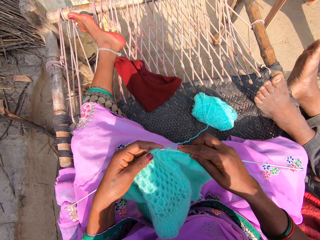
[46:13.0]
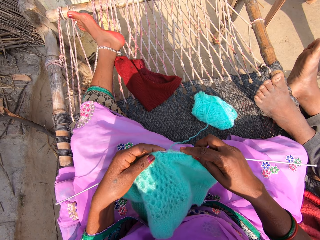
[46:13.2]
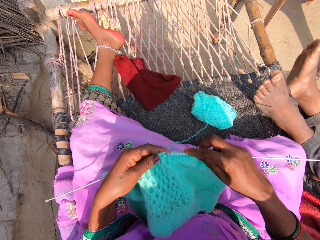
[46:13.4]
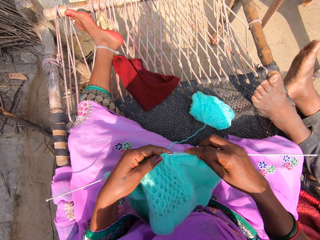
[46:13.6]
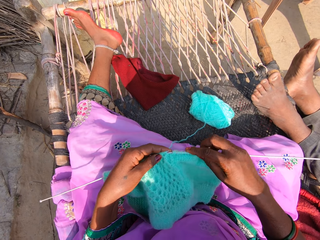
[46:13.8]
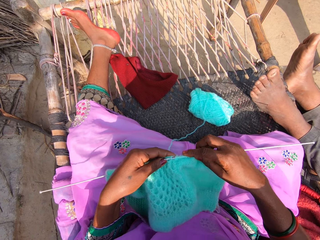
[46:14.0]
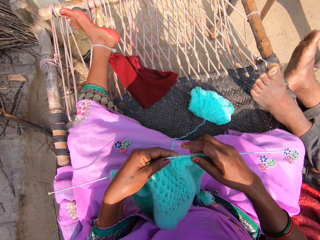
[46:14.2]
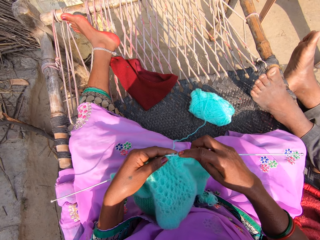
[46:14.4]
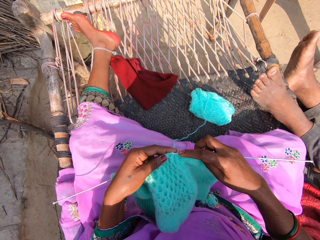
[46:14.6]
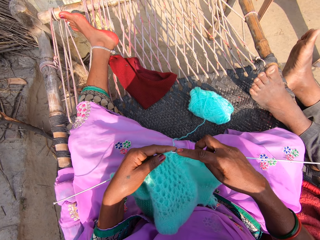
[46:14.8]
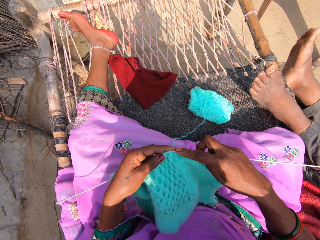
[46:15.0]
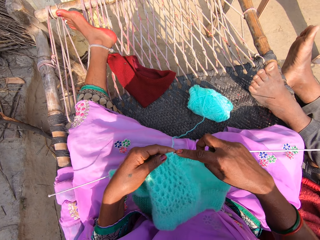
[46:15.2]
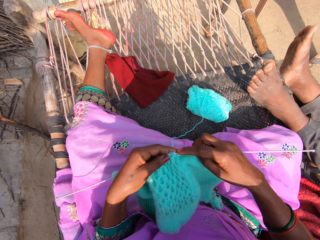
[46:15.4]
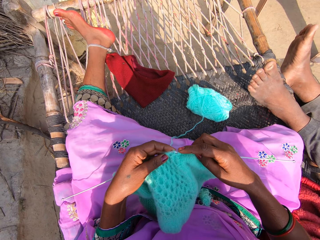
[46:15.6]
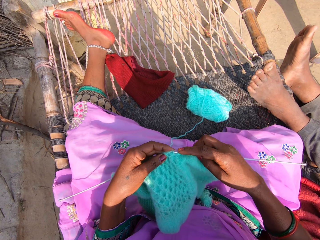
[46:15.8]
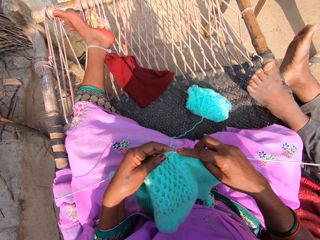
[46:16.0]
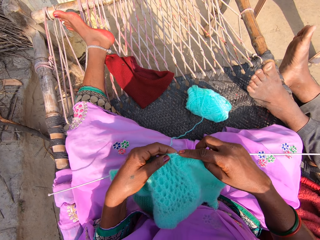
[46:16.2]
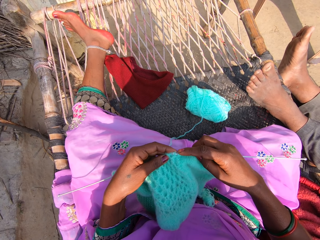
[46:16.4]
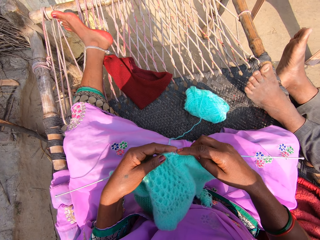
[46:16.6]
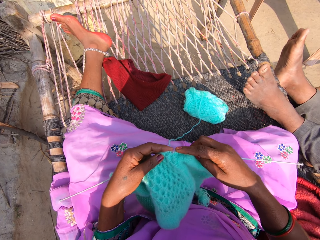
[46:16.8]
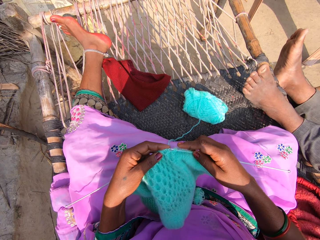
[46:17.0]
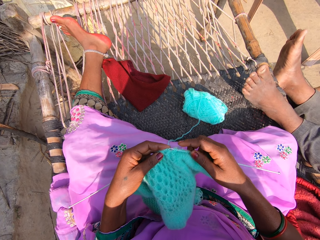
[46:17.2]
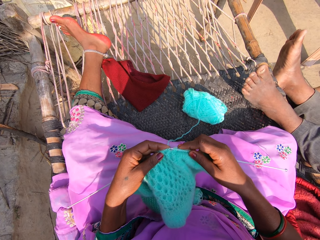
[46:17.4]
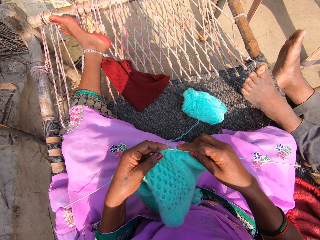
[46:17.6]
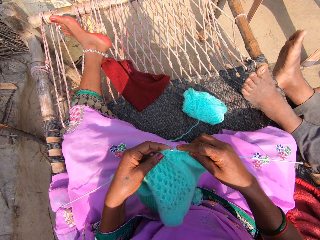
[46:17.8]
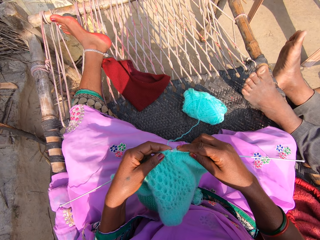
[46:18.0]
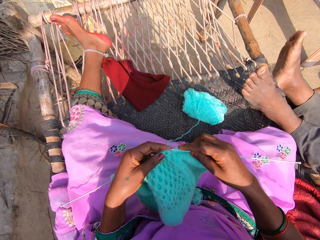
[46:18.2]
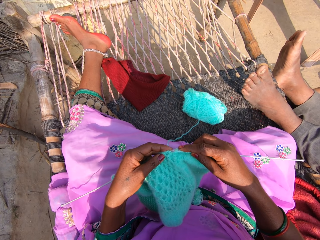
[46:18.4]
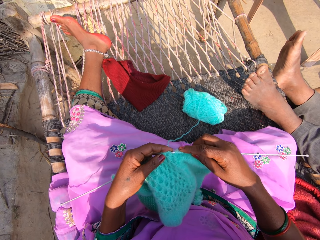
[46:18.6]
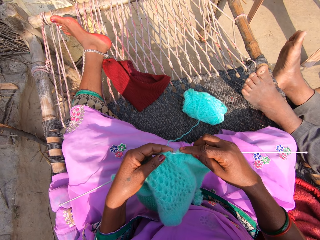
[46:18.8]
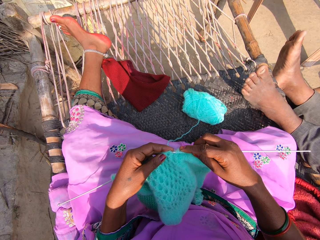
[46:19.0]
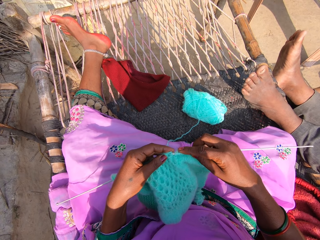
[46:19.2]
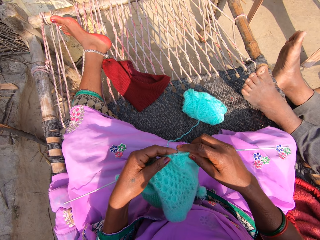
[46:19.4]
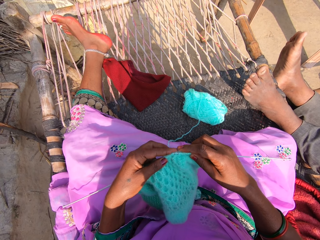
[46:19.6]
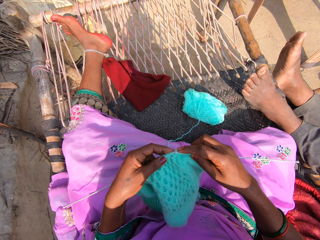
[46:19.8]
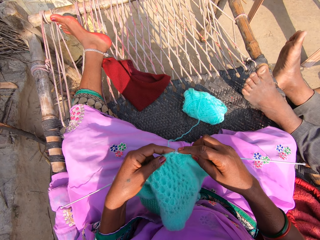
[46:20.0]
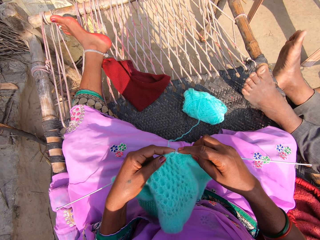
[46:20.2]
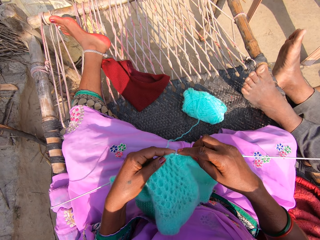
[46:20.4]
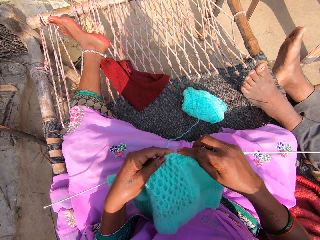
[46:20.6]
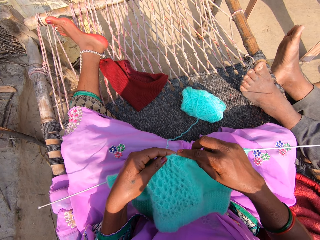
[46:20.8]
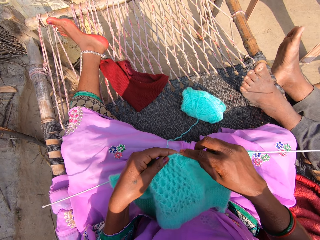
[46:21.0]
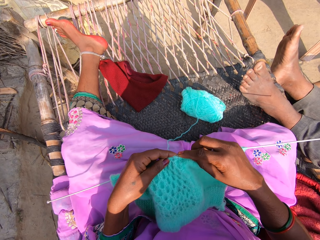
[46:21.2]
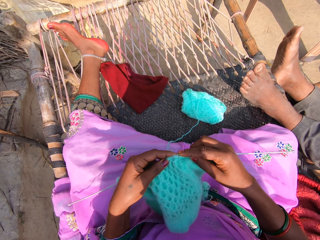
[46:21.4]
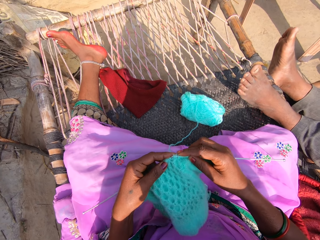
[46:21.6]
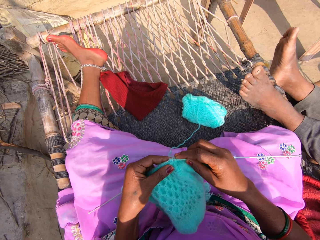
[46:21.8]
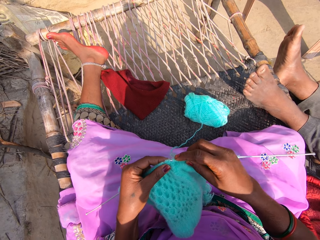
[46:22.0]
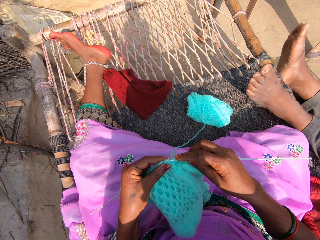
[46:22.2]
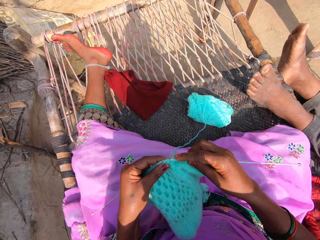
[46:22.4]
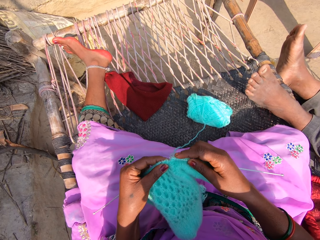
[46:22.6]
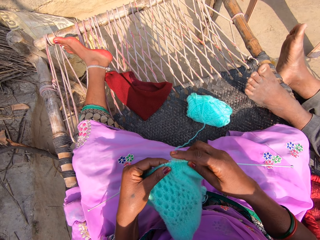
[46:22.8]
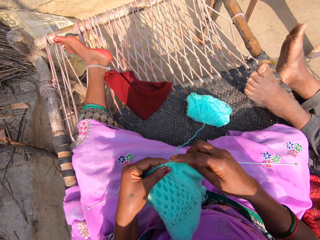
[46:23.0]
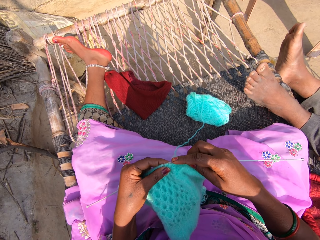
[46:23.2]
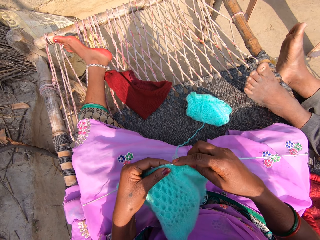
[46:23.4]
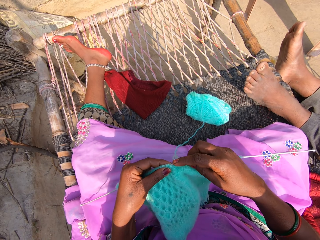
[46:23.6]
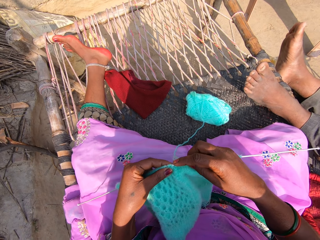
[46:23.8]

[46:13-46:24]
The camera wearer knits a fabric.

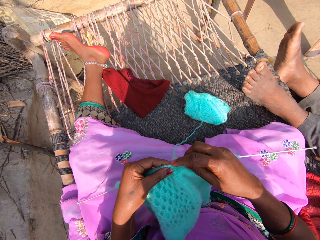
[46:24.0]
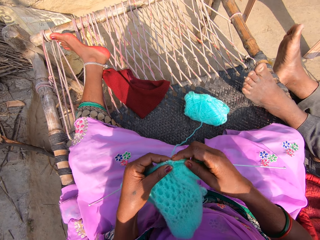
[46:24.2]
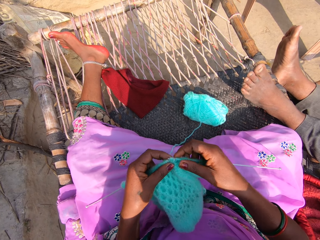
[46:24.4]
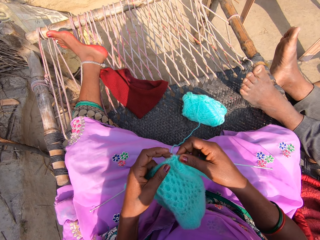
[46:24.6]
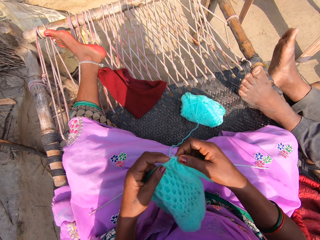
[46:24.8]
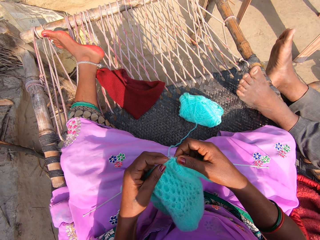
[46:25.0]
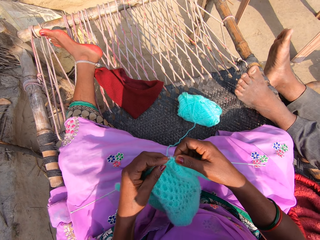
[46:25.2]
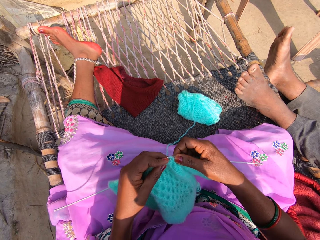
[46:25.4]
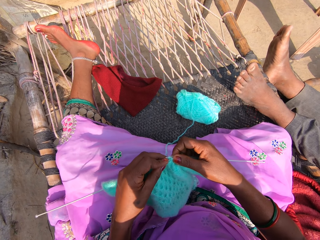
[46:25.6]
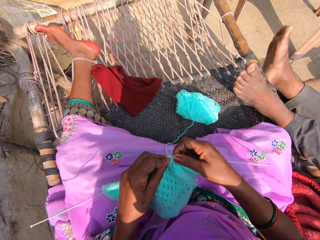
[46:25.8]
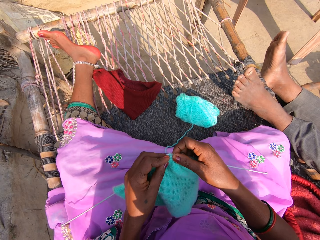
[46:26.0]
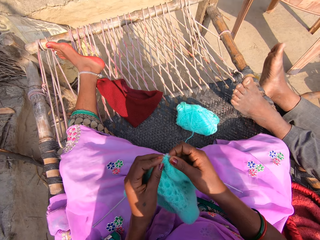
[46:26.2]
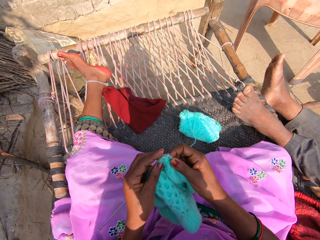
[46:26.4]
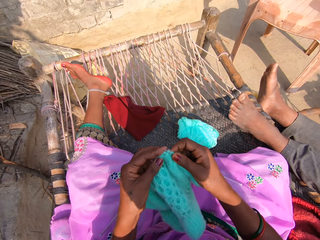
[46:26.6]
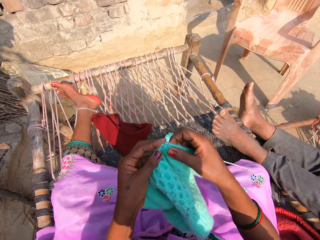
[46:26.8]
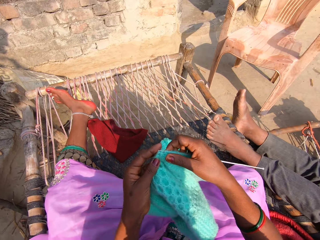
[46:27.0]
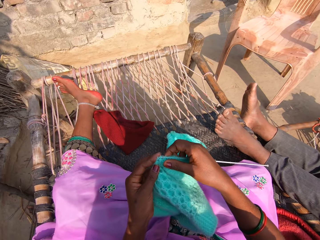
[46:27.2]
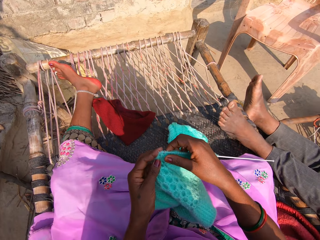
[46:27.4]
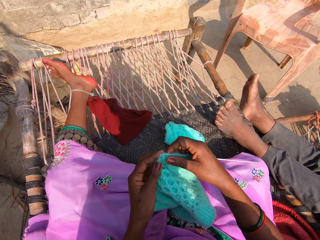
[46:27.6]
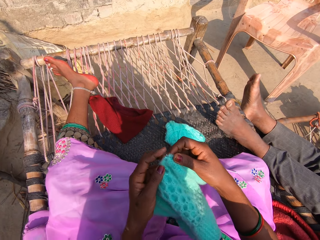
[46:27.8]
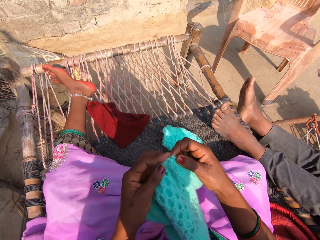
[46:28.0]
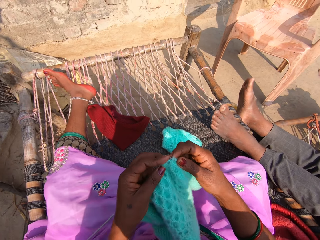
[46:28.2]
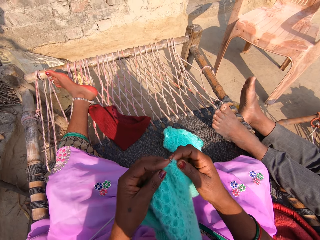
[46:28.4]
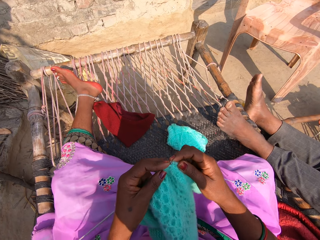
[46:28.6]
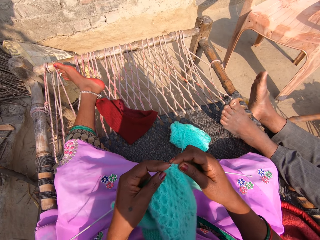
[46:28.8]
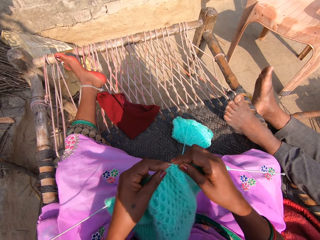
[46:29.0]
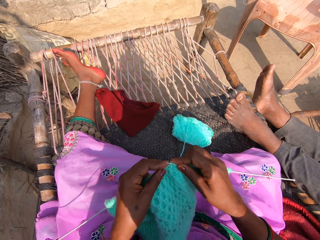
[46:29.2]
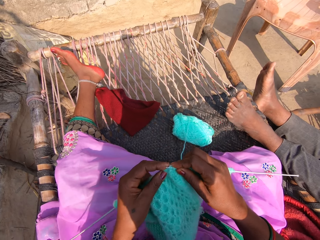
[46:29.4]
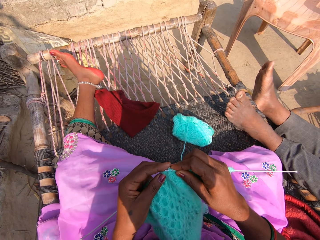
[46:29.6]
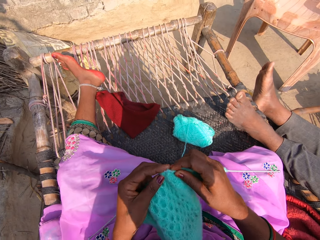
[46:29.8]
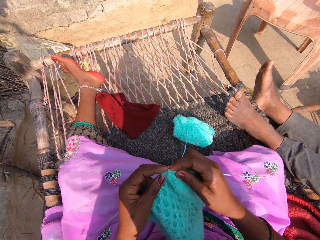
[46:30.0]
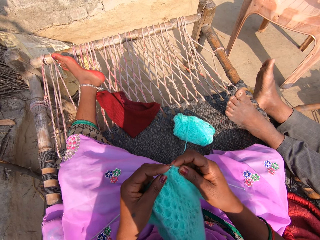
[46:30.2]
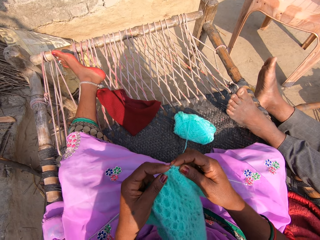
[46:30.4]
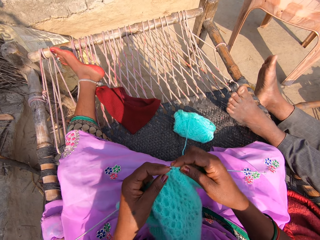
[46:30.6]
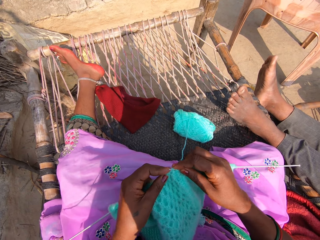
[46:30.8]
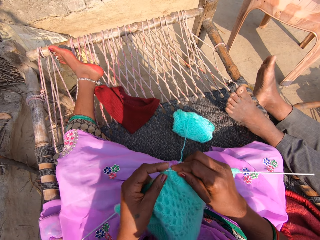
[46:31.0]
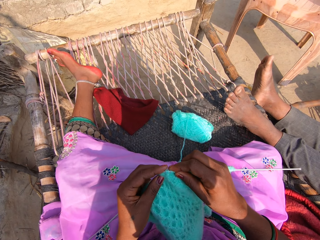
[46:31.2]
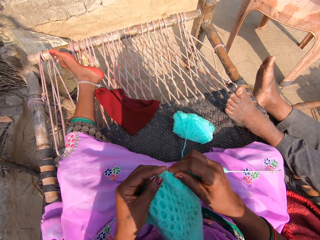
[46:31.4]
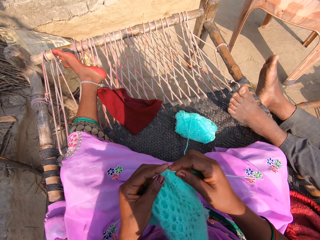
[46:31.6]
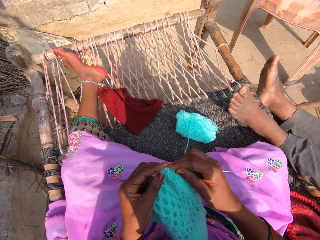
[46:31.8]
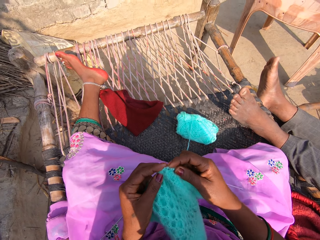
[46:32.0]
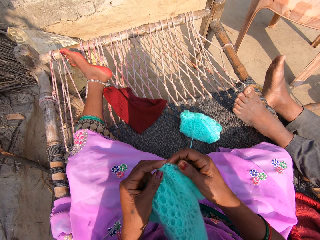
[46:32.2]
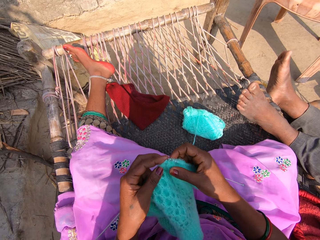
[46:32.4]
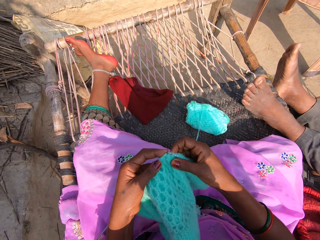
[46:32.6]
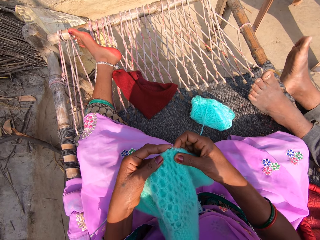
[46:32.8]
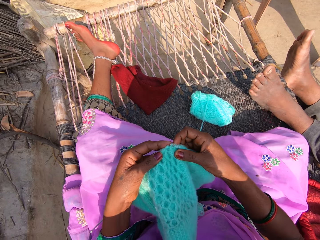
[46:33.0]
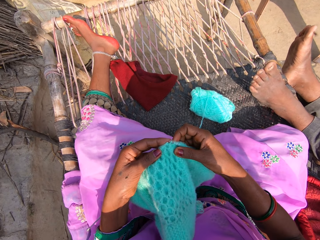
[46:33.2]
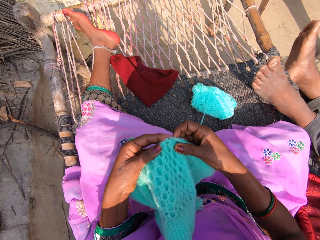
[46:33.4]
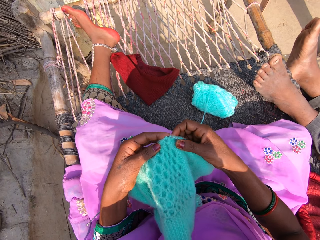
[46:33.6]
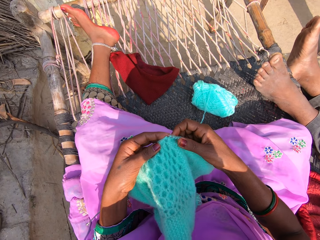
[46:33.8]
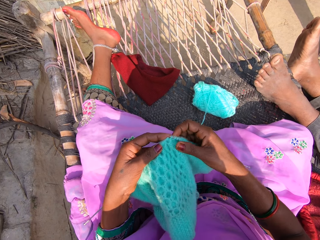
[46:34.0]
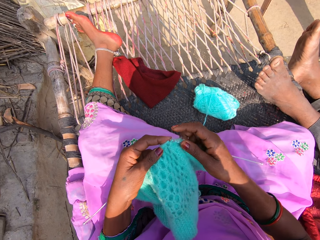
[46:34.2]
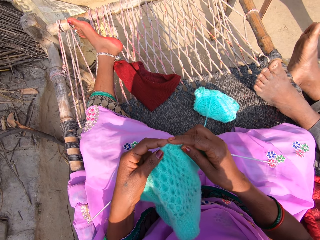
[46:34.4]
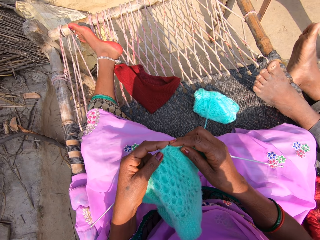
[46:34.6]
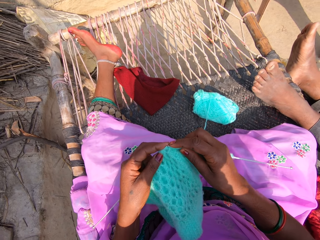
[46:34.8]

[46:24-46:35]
The camera wearer lifts a fabric. They knit the fabric.
